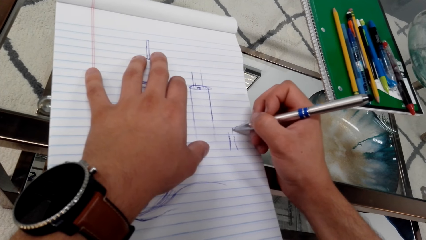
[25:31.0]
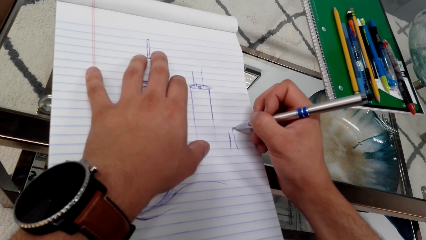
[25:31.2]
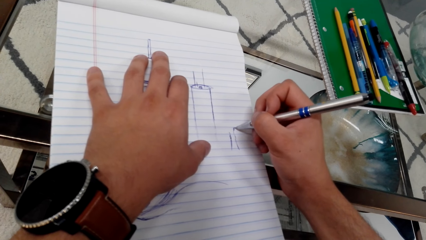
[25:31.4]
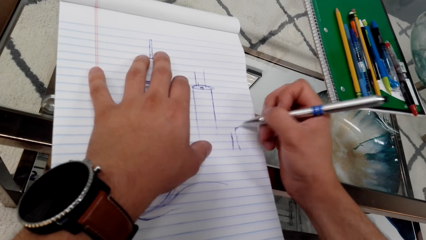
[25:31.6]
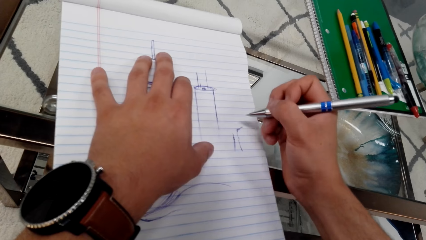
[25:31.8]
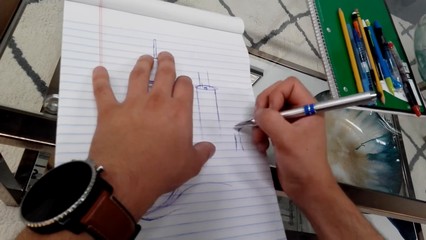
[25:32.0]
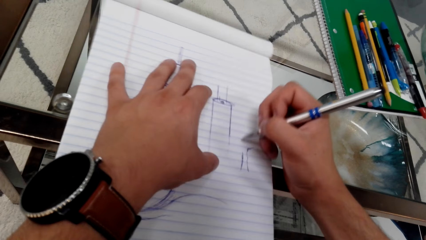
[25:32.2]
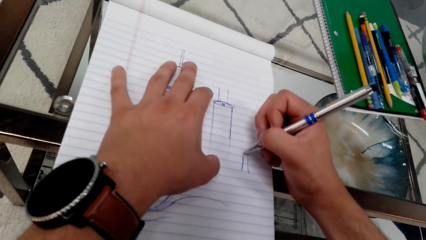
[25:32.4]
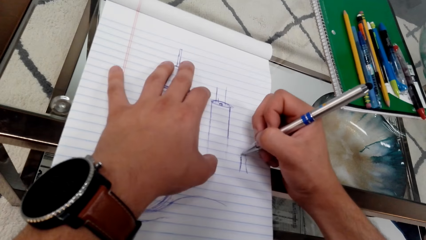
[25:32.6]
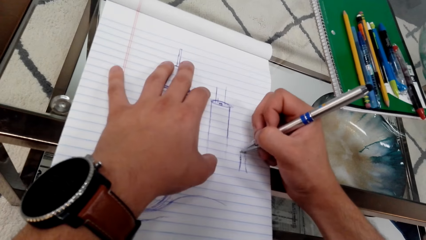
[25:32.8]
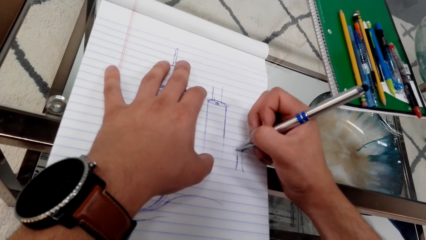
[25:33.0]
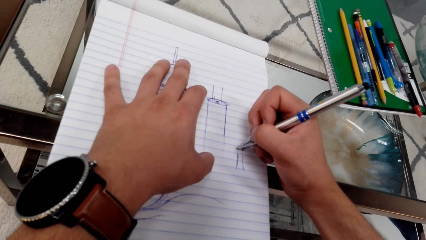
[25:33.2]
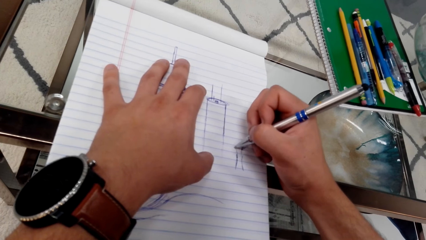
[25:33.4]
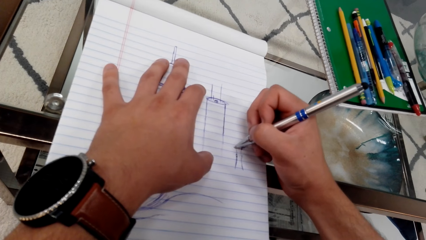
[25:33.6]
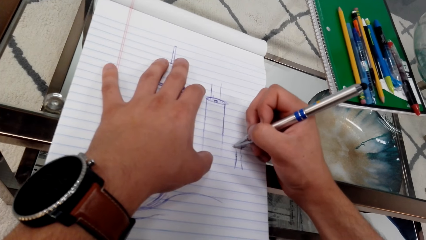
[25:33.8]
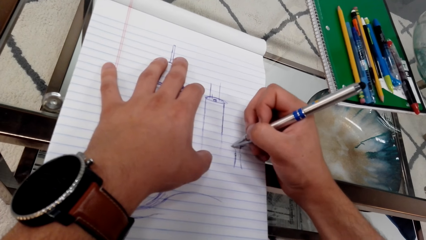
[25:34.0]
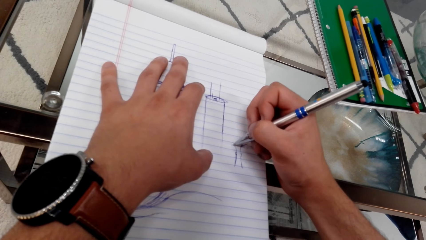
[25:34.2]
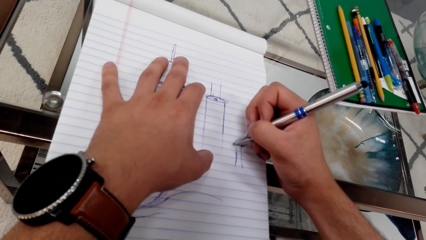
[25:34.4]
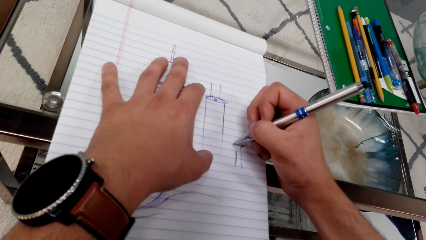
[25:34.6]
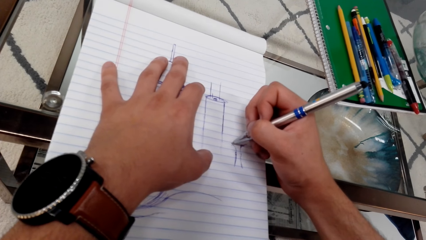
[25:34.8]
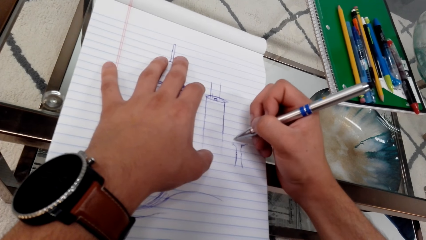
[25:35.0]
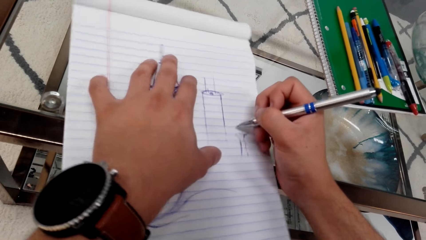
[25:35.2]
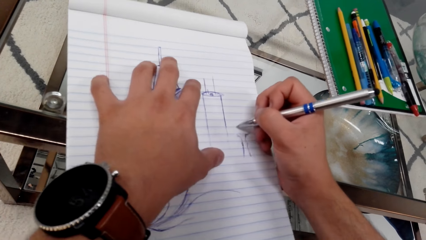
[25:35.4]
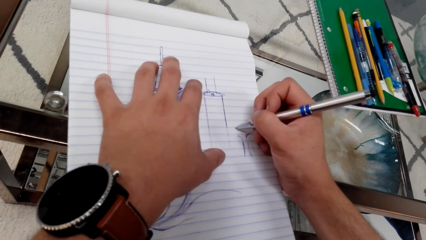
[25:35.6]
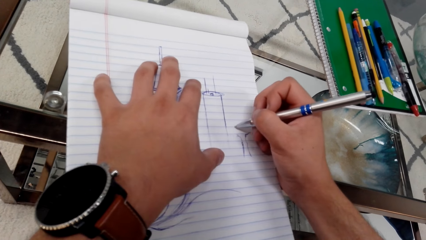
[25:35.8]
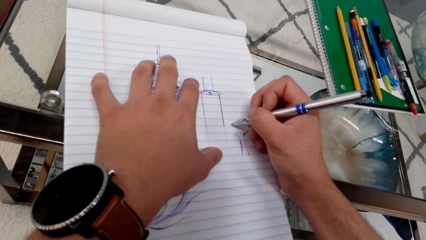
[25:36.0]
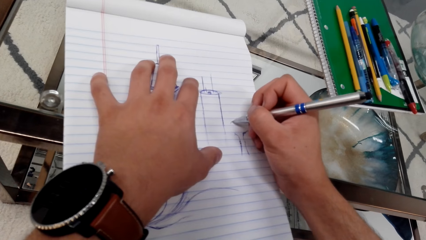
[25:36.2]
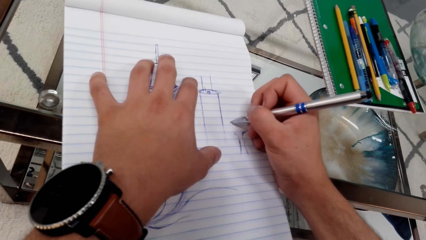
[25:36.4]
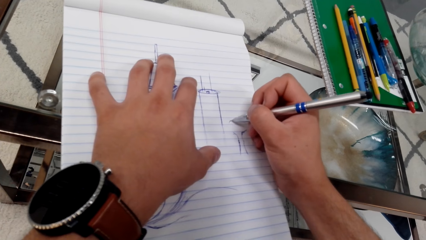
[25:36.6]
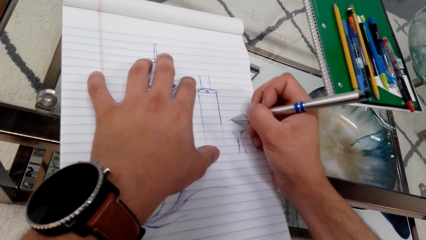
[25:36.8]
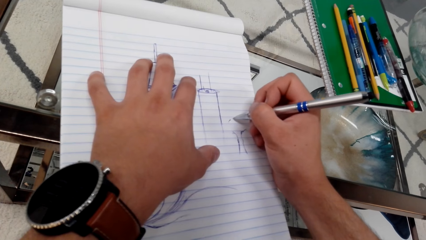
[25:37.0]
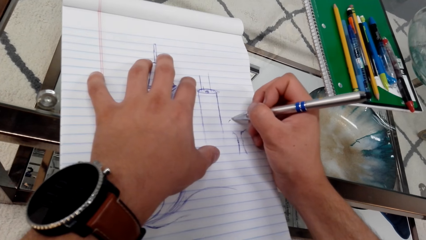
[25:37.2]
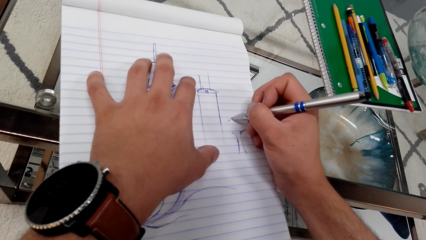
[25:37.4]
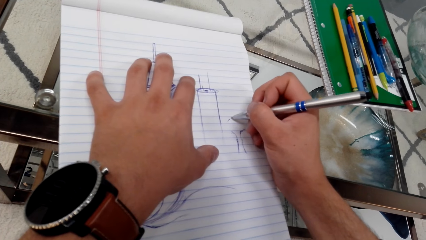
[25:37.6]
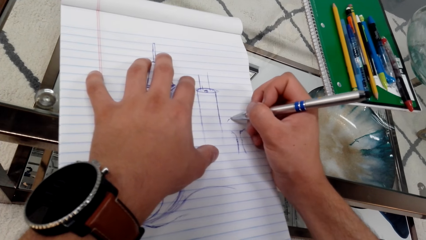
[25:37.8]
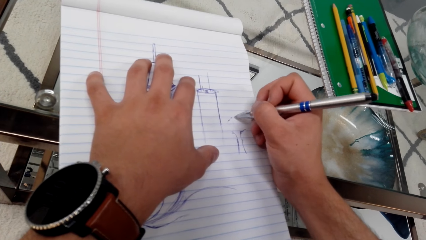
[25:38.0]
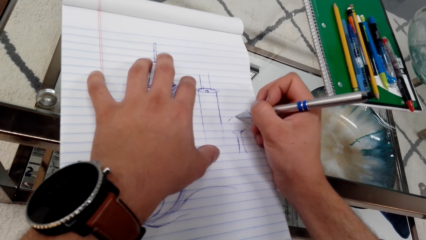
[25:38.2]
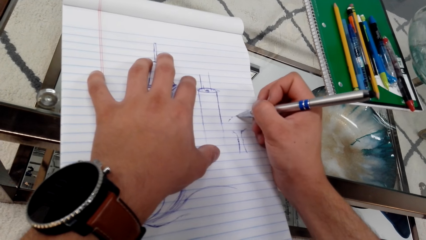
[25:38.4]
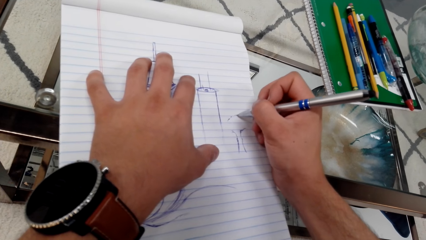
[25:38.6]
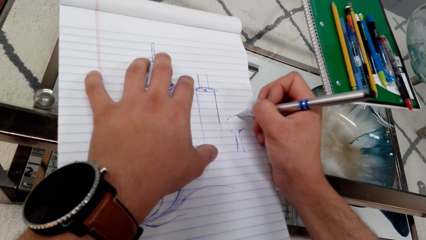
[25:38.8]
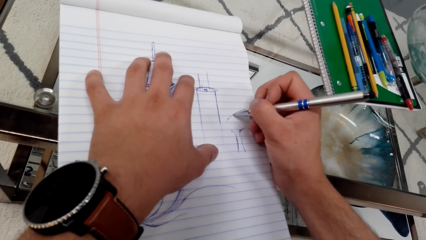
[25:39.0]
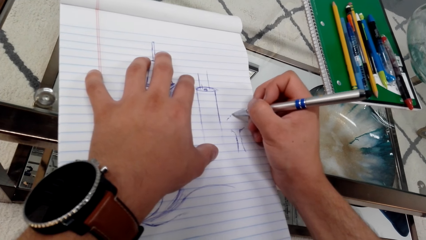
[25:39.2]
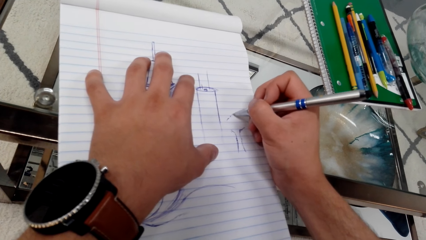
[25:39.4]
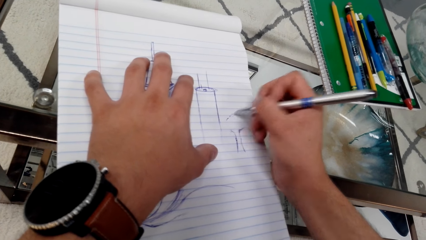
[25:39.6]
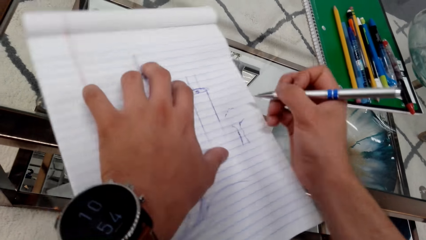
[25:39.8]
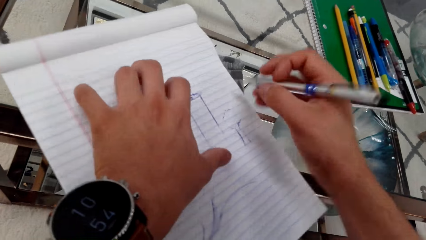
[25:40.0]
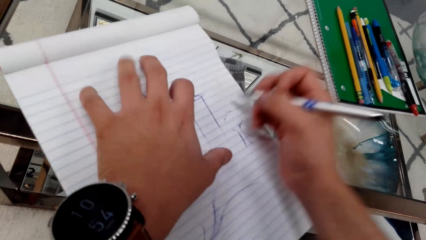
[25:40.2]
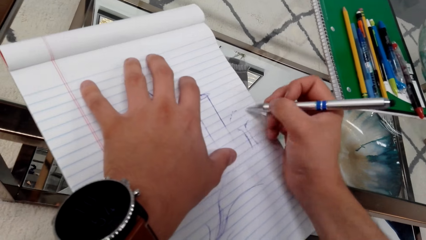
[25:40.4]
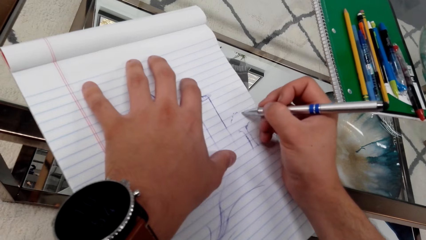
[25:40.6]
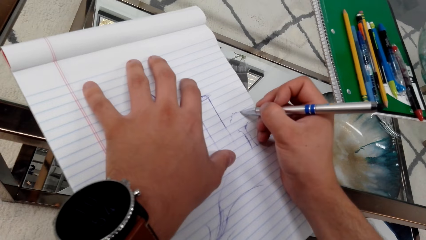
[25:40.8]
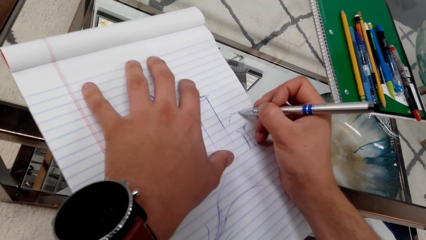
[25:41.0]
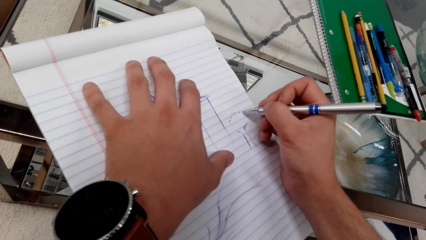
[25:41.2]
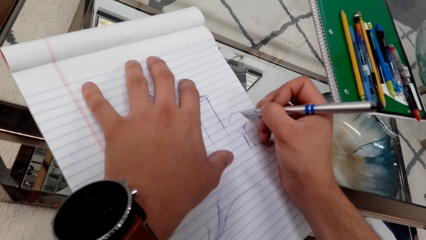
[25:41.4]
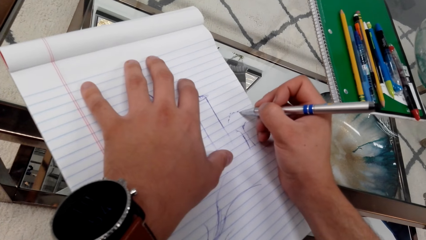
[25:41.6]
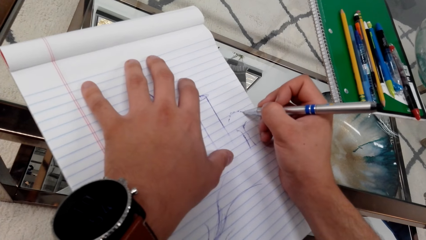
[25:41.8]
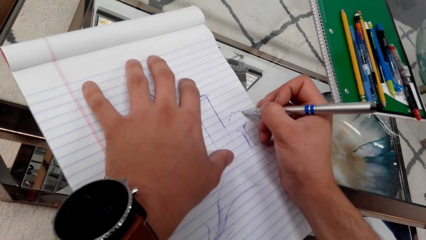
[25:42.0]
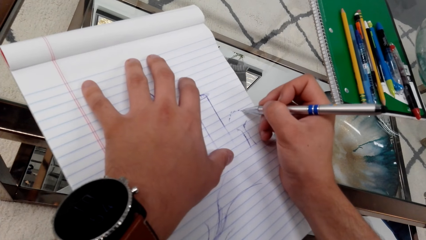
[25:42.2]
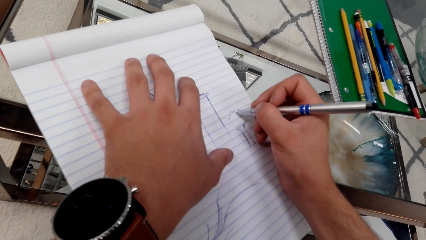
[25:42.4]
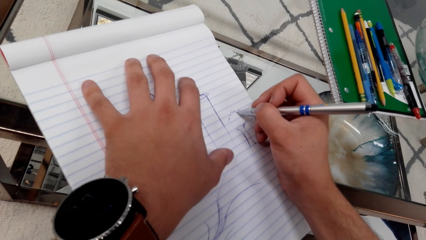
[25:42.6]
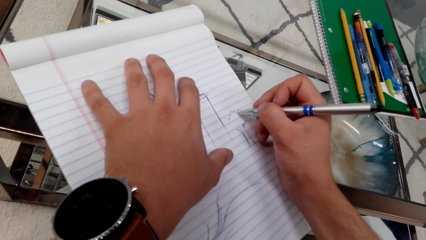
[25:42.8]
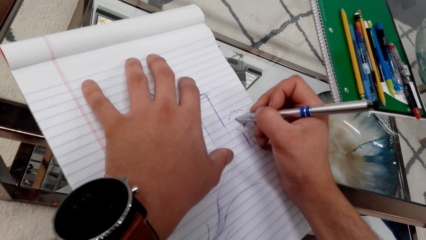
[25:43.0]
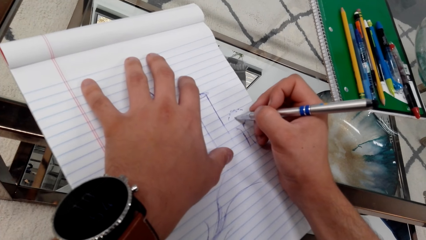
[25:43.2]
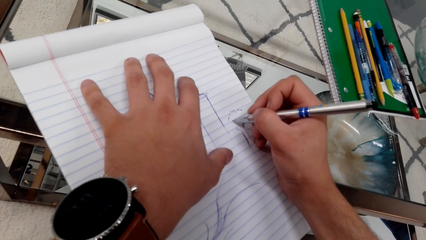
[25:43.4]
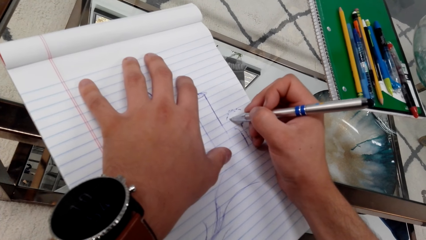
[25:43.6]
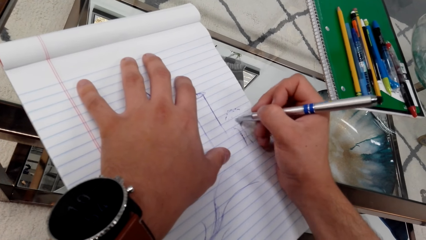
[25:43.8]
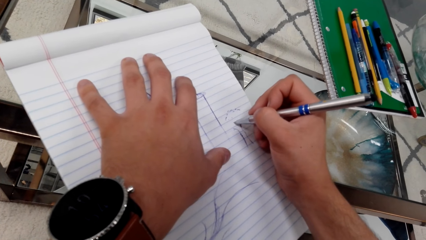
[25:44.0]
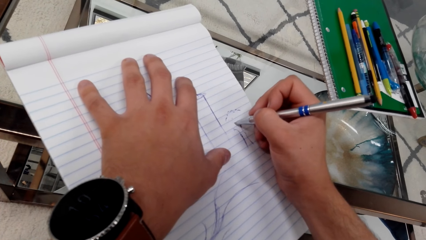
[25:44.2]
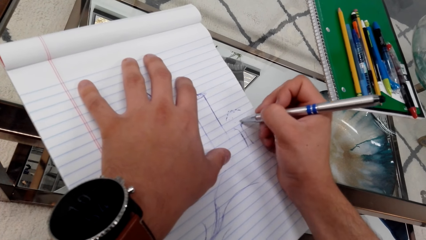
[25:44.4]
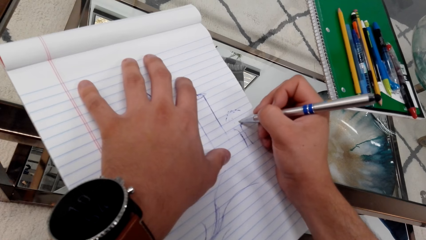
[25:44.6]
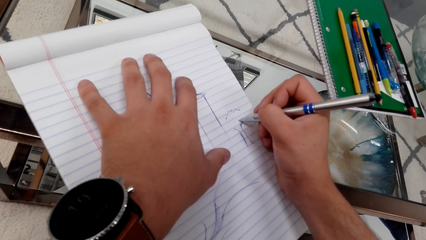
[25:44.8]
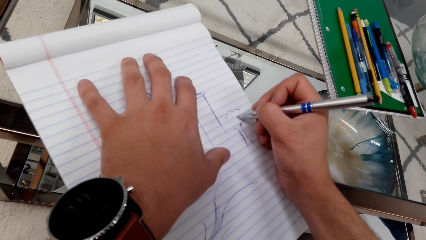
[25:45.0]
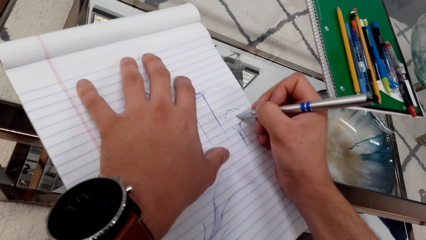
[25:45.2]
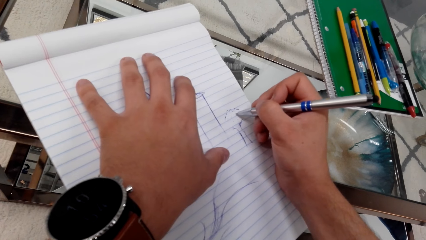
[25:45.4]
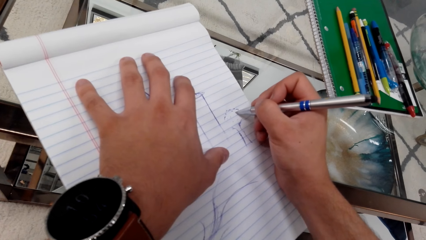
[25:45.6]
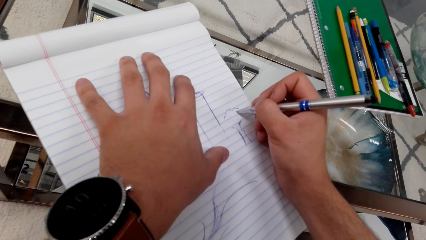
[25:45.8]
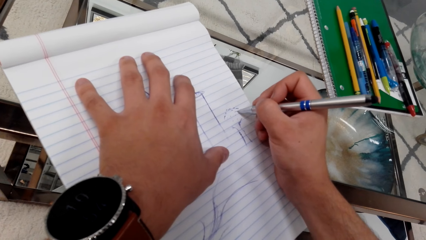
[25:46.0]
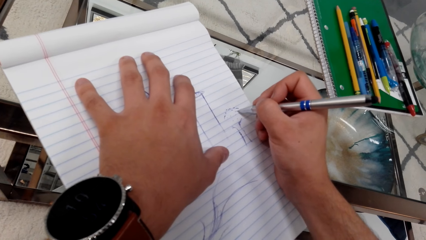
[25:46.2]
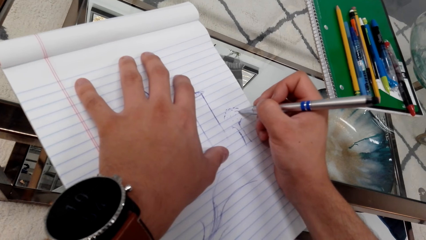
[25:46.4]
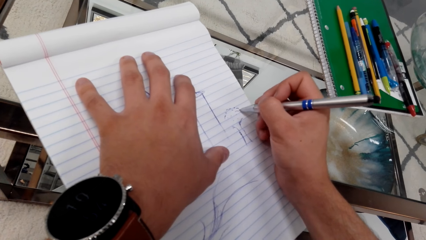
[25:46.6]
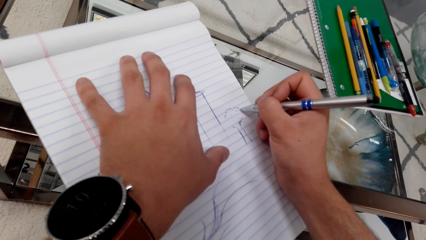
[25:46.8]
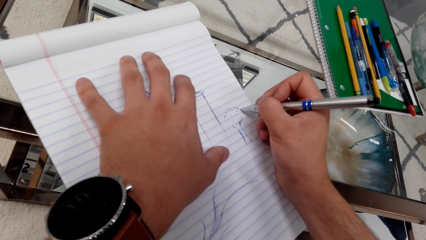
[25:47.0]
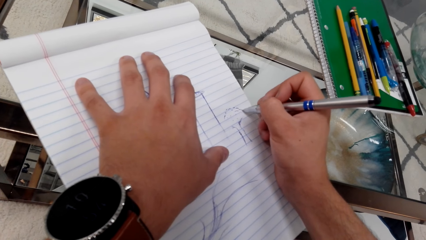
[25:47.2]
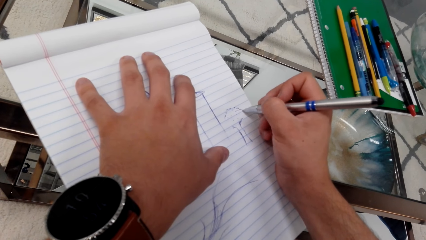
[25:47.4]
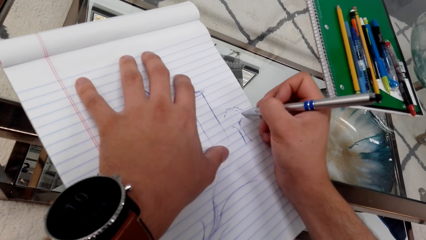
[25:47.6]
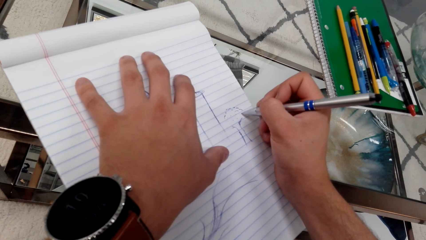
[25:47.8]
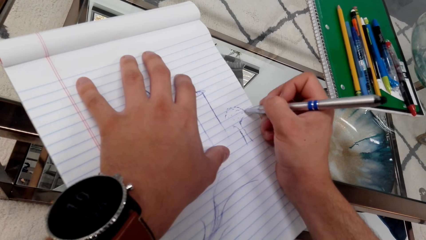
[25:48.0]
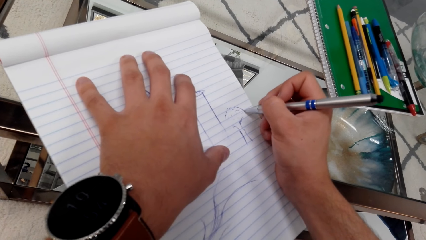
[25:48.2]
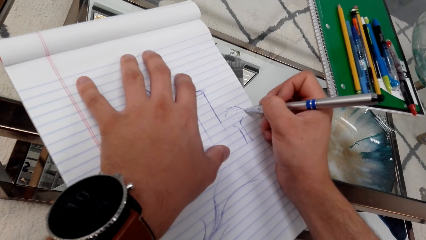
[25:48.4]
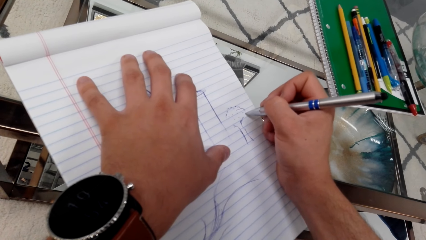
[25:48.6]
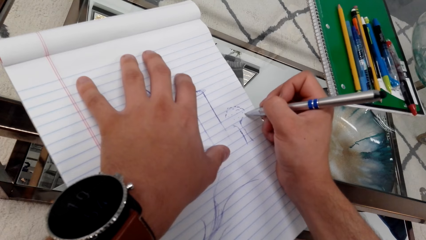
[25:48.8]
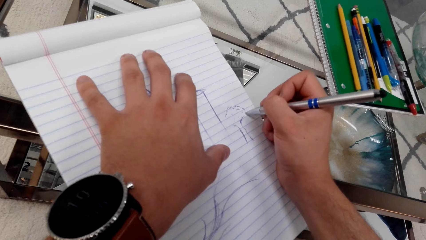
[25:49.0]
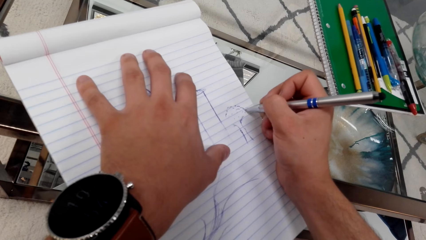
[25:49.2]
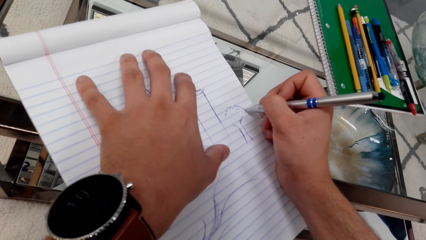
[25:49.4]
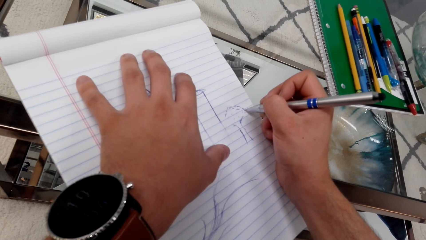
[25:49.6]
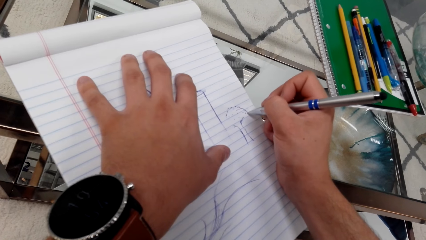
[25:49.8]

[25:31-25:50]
The camera wearer draws on a book with a pen. They draw on the book with the pen repeatedly.
